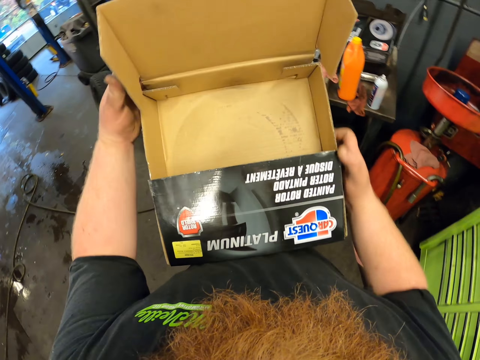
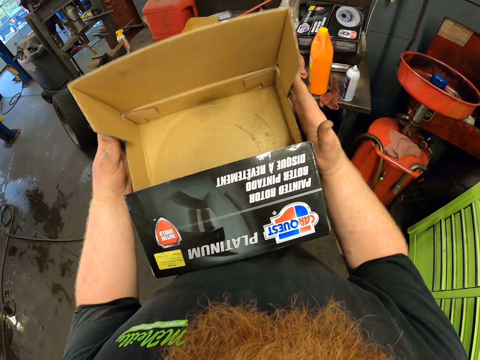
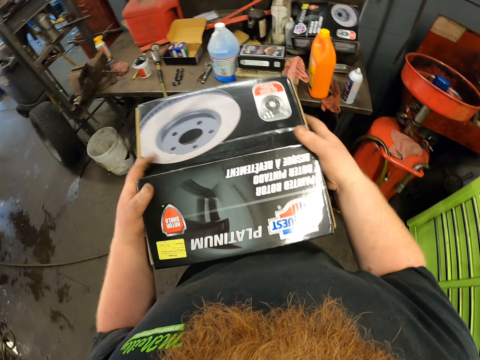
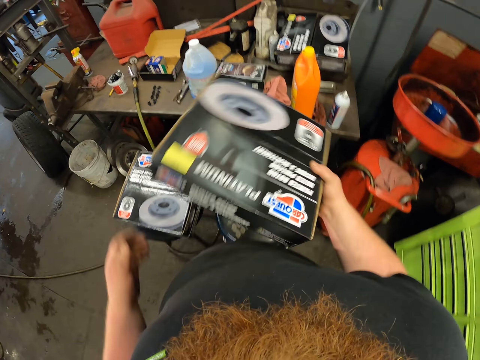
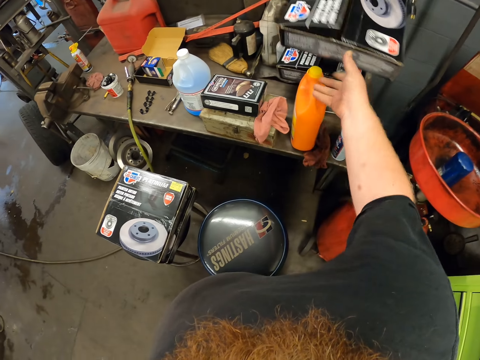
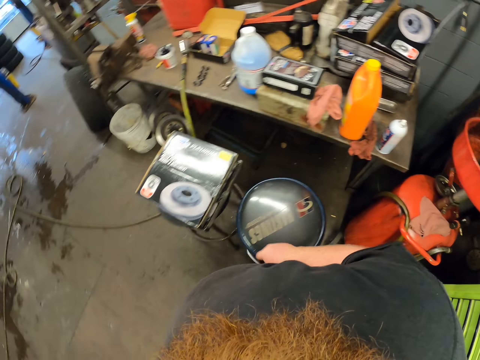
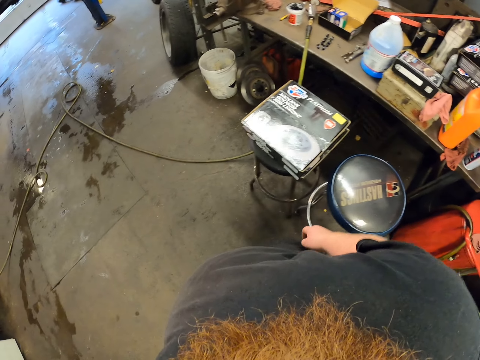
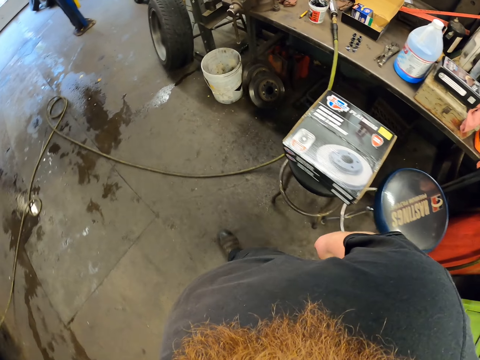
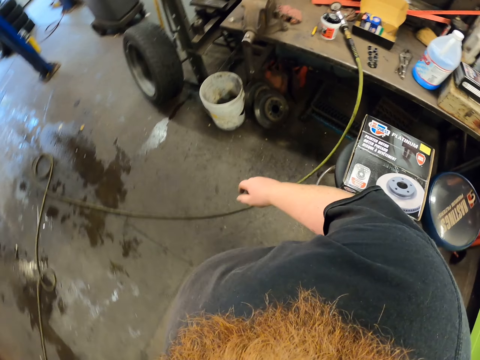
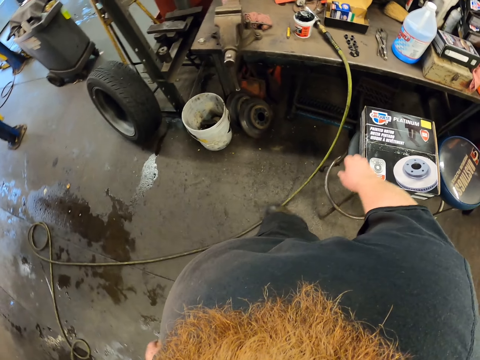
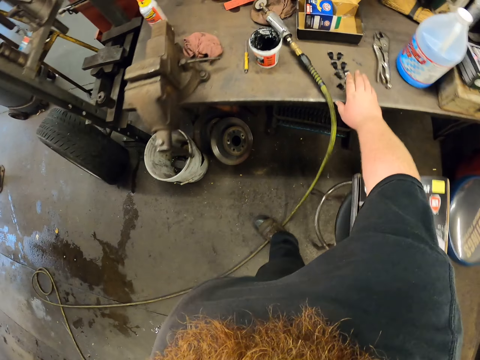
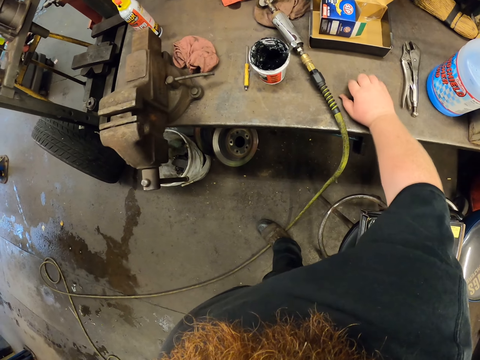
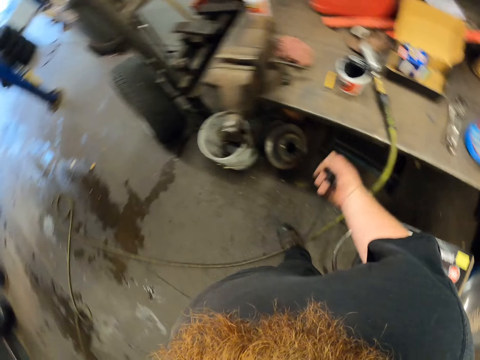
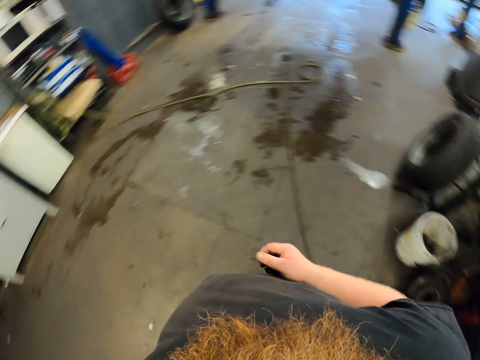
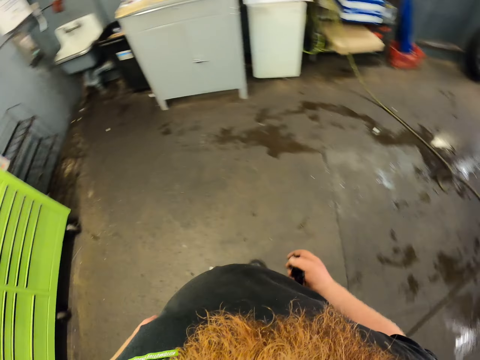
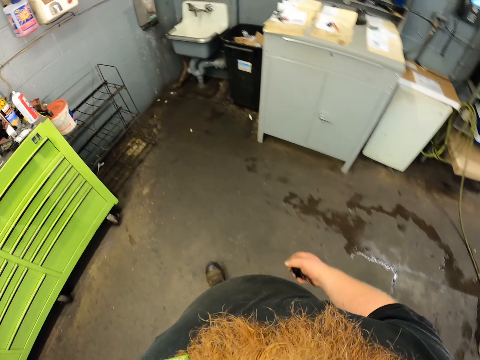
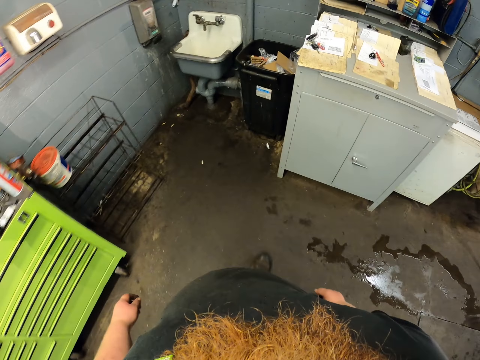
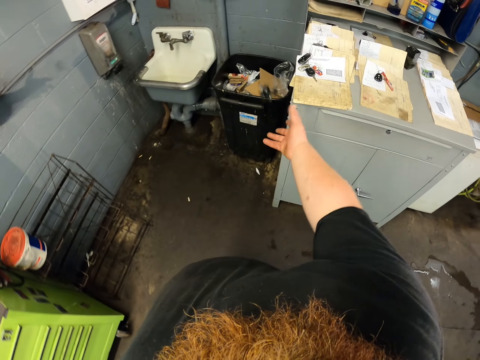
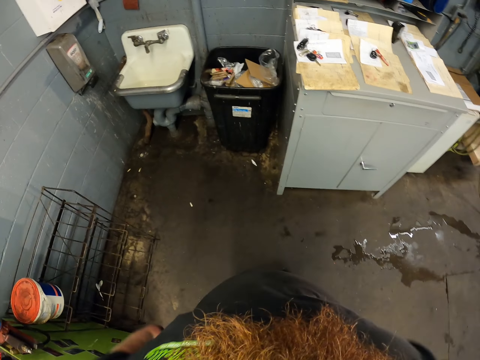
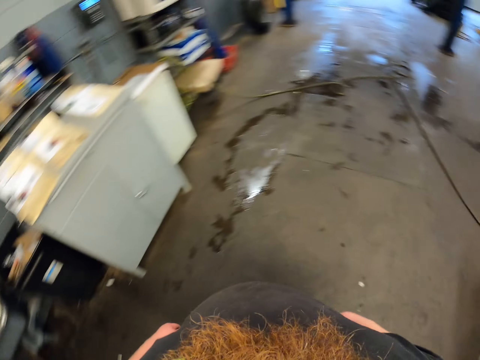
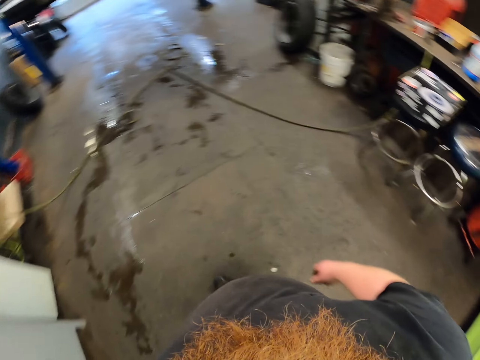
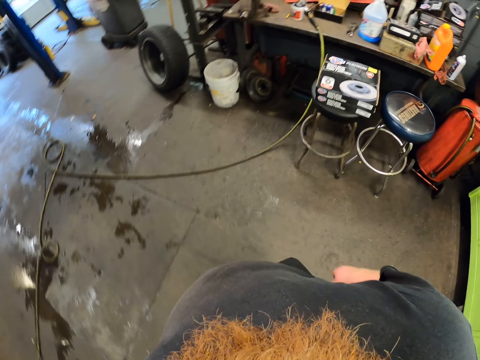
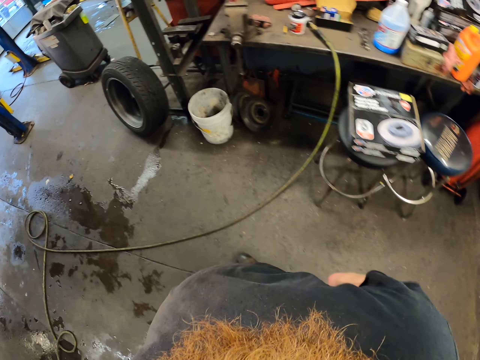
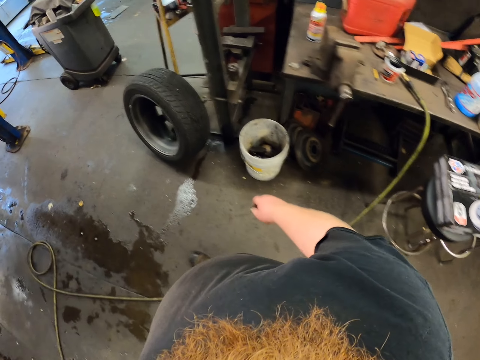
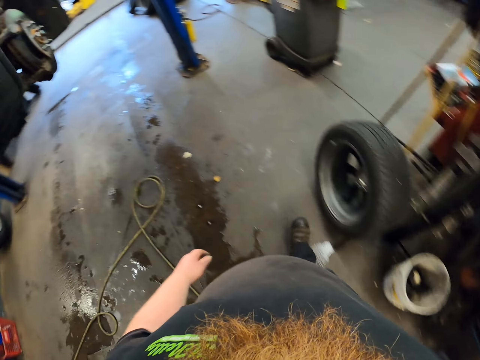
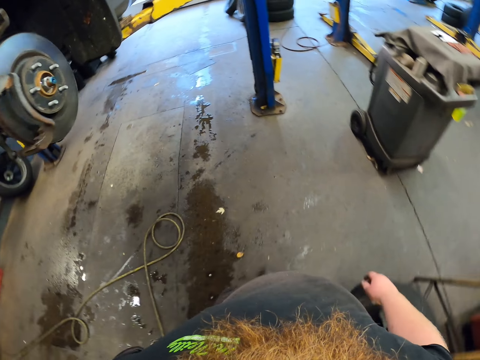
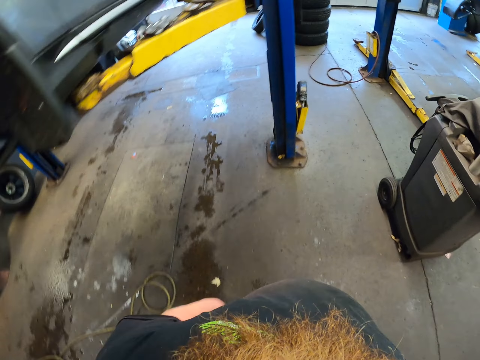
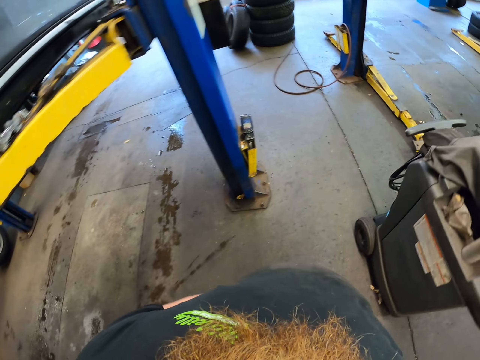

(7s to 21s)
The camera wearer places the box on the workbench. They throw the box on the table. They walk in the garage. They pick up the brake pad parts on the table. They walk in the garage and look around. They throw the brake pad parts in the dustbin. They walk in the garage and look around.

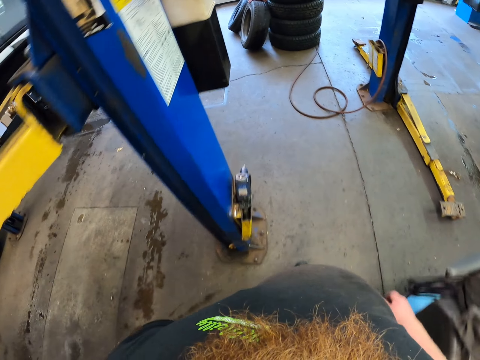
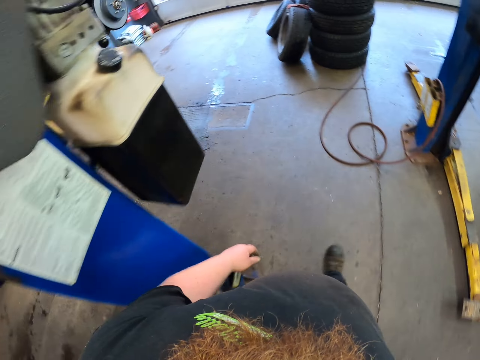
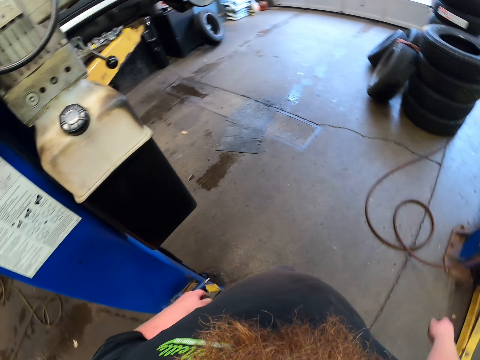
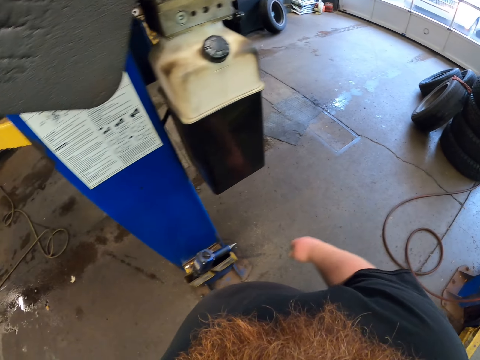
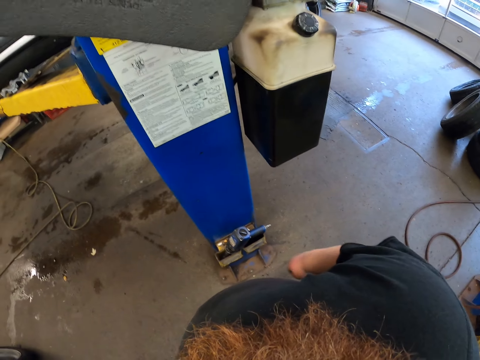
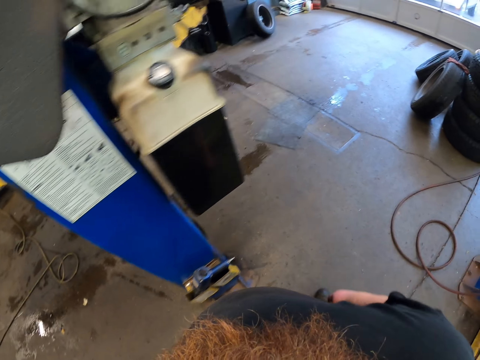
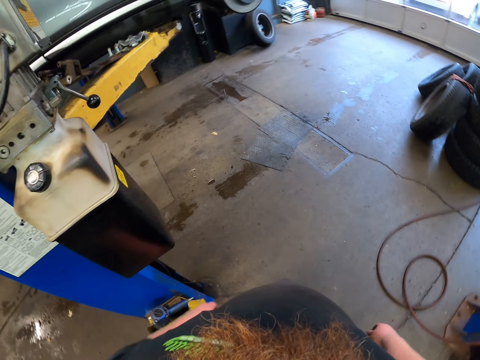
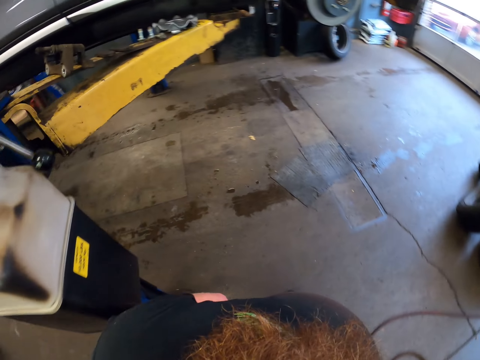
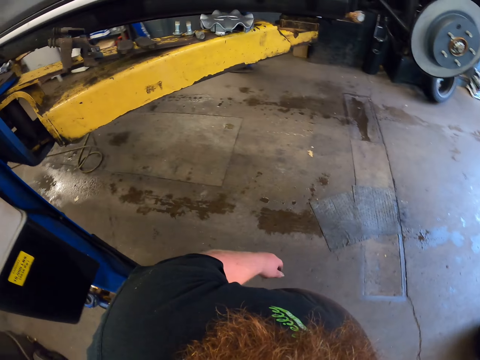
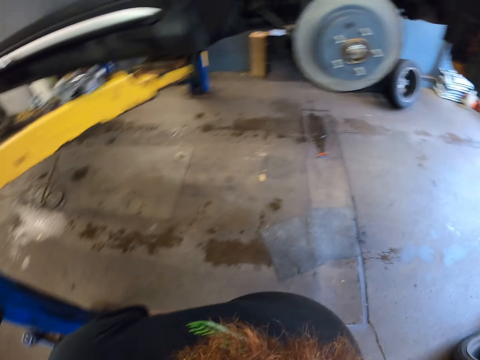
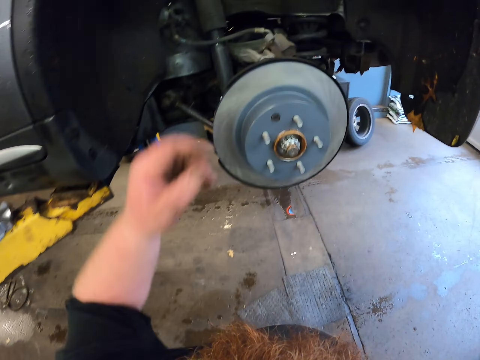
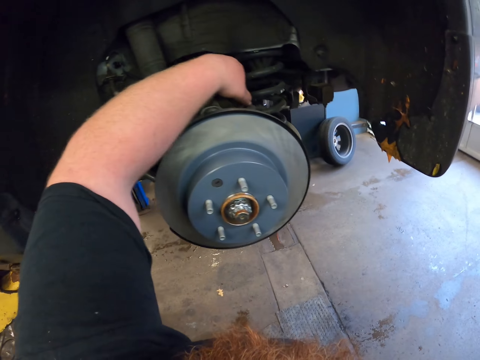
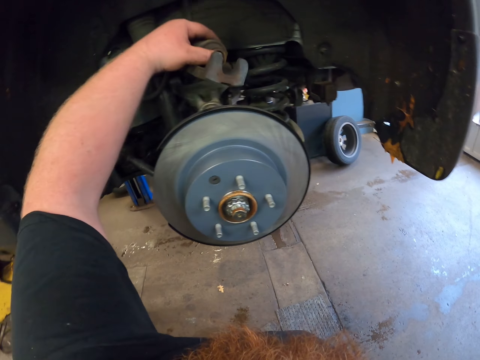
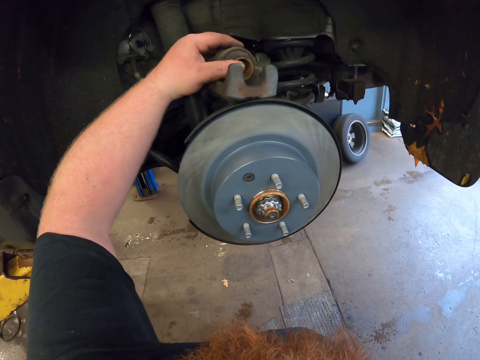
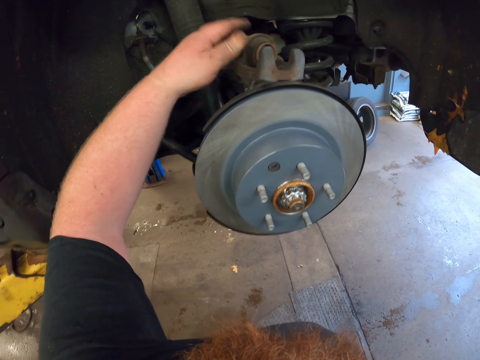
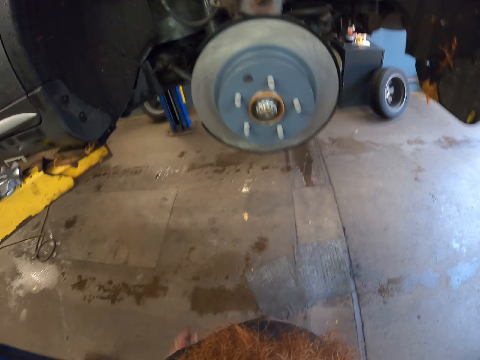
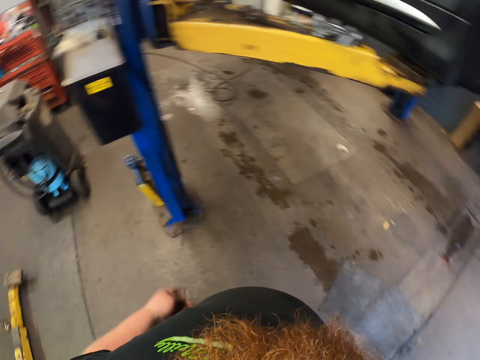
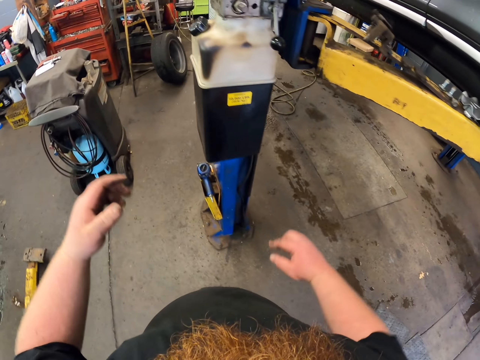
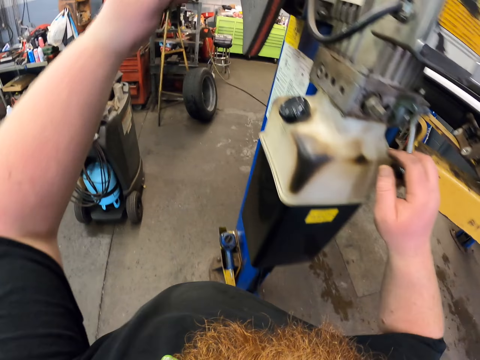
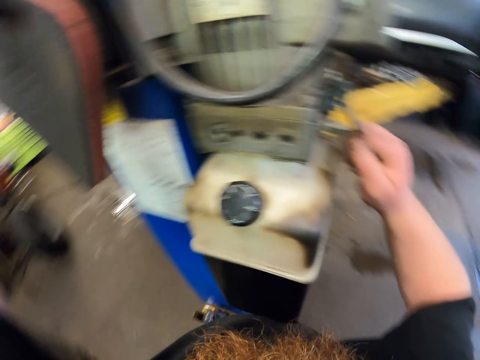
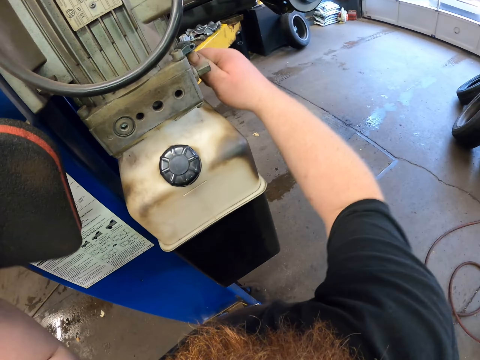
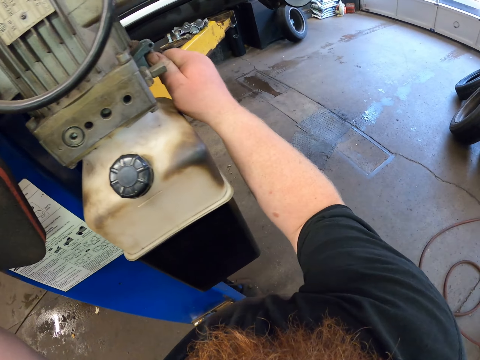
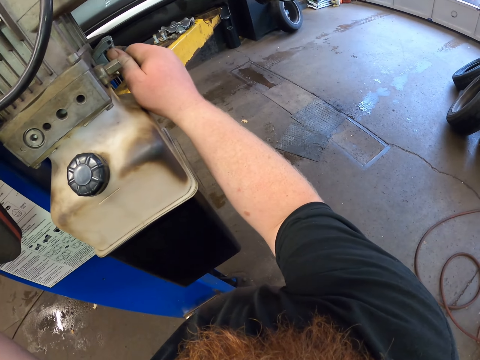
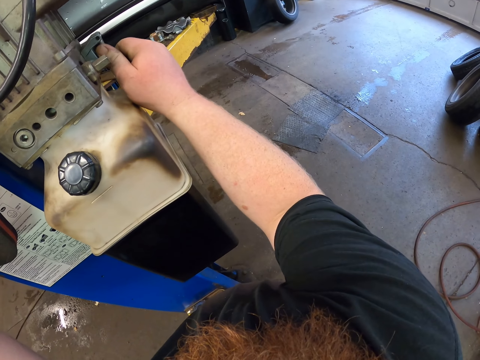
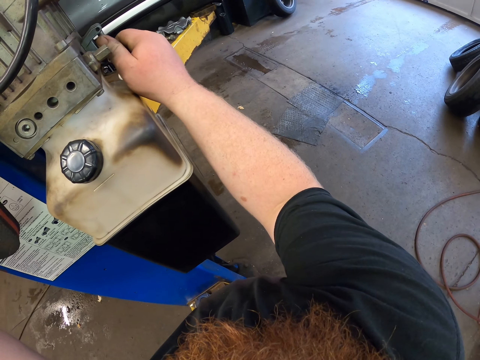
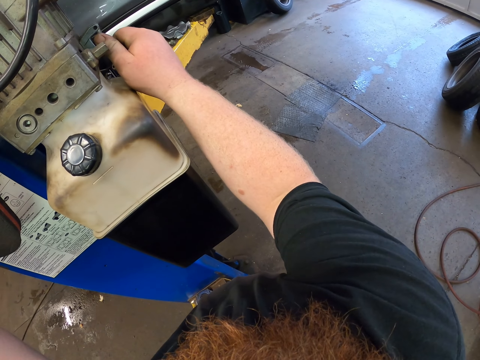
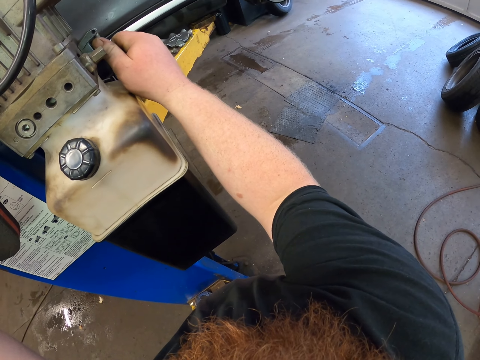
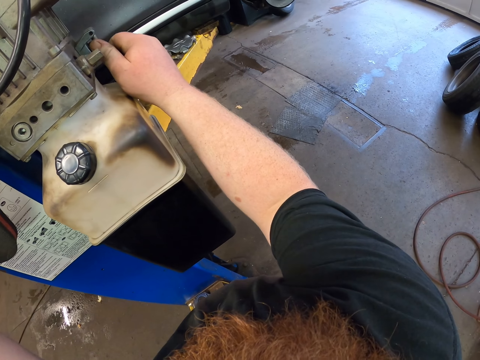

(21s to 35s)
The camera wearer walks and looks around. They hold the caliper plate. They touch the brake caliper. They walk in the garage and look around. They adjust an object. They touch the steel. They pull the hydraulic handle.
